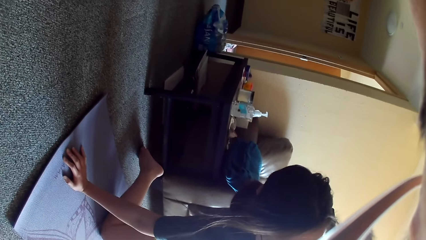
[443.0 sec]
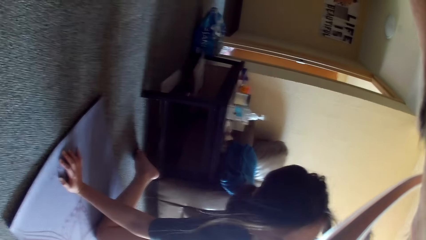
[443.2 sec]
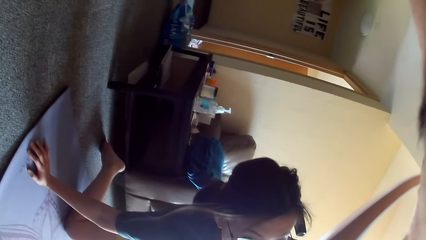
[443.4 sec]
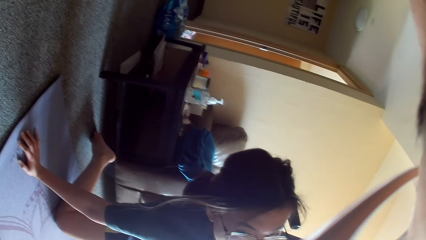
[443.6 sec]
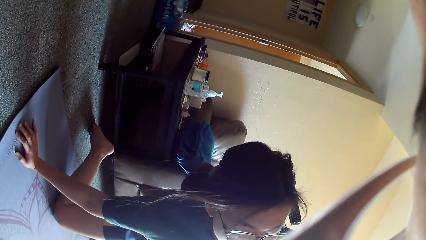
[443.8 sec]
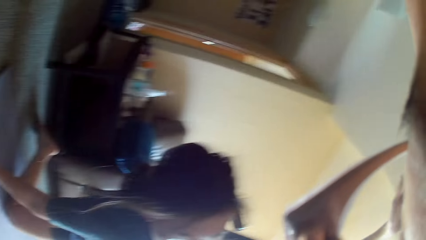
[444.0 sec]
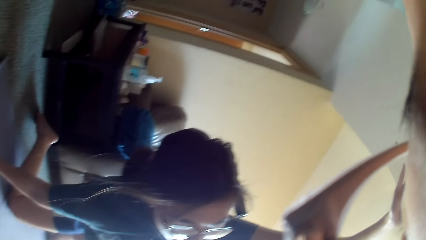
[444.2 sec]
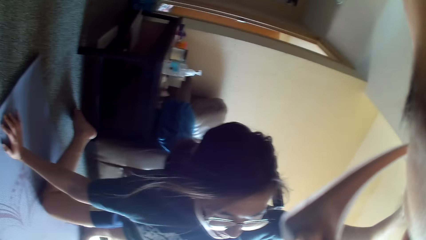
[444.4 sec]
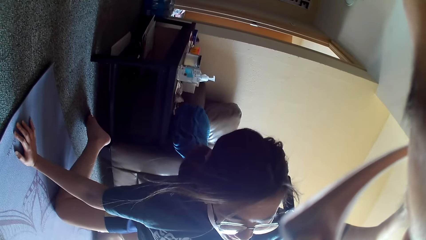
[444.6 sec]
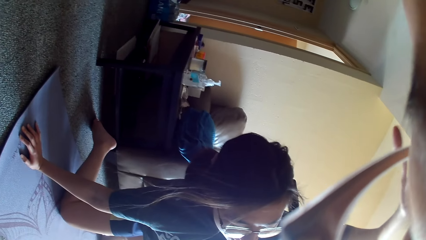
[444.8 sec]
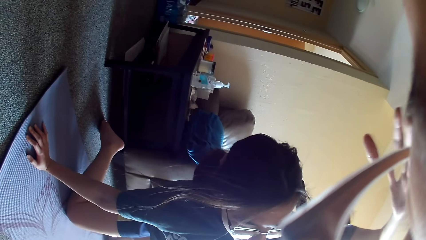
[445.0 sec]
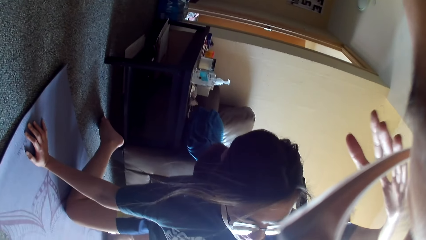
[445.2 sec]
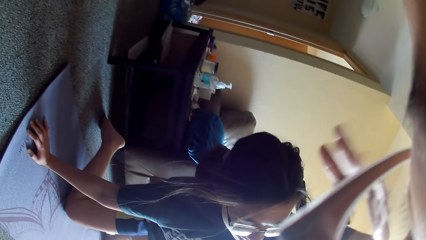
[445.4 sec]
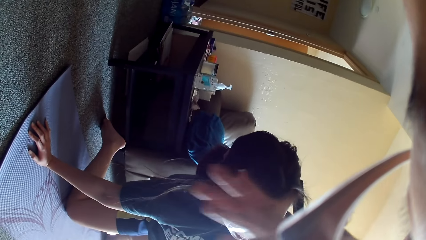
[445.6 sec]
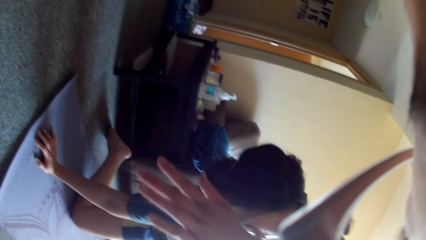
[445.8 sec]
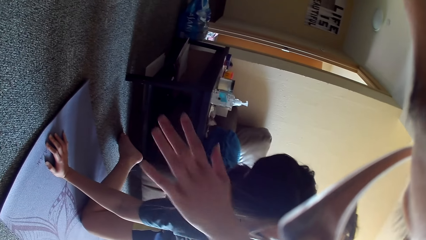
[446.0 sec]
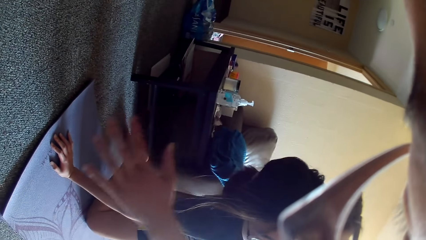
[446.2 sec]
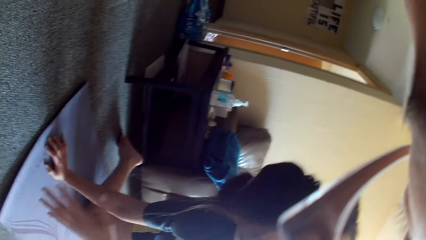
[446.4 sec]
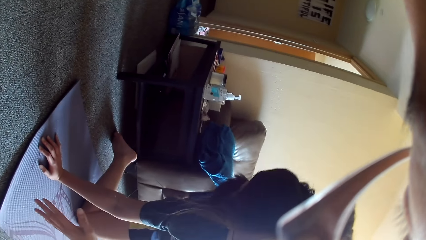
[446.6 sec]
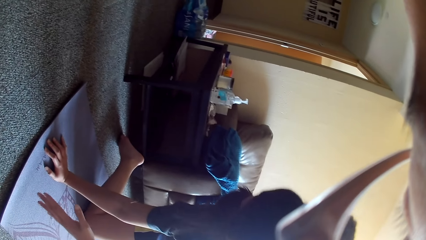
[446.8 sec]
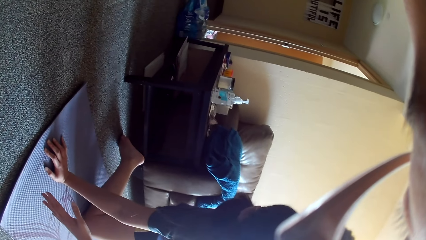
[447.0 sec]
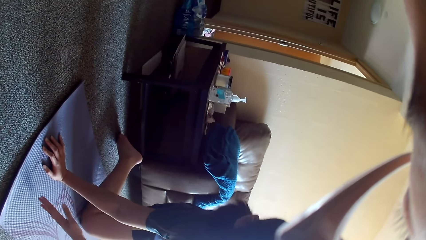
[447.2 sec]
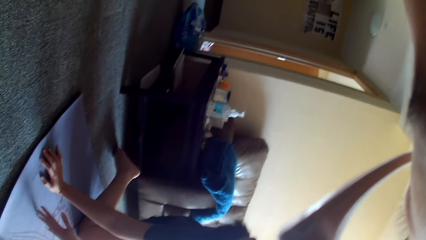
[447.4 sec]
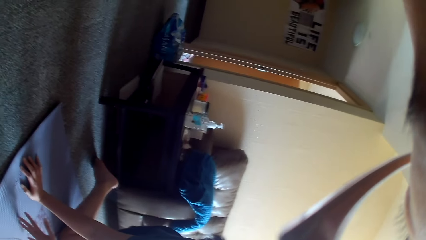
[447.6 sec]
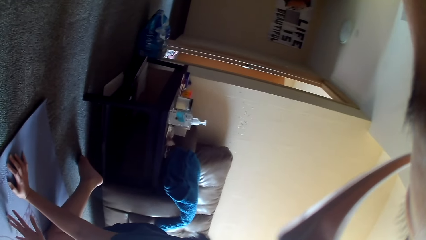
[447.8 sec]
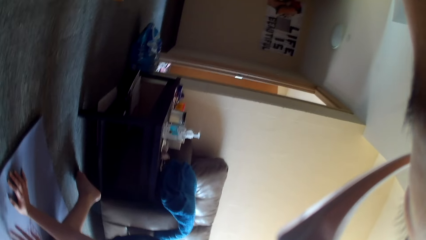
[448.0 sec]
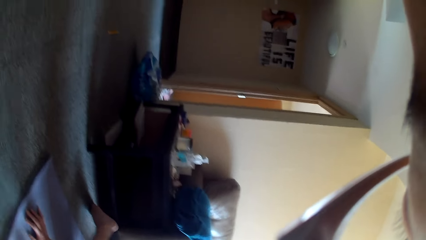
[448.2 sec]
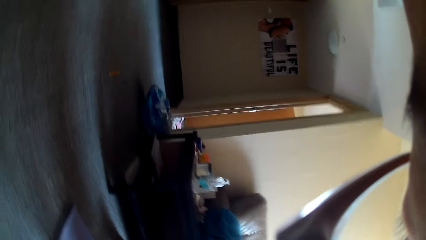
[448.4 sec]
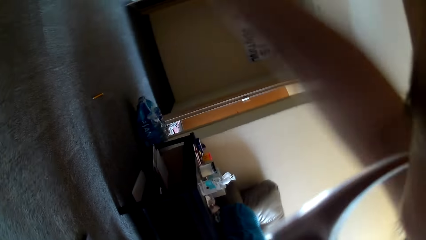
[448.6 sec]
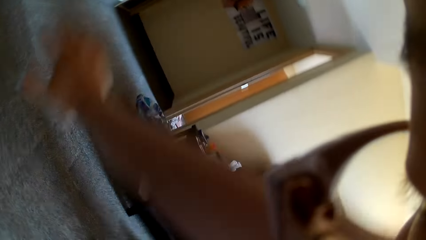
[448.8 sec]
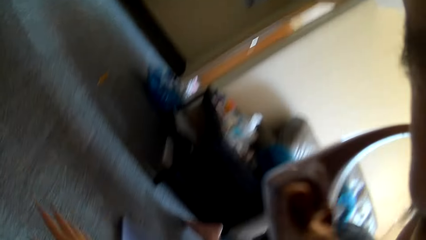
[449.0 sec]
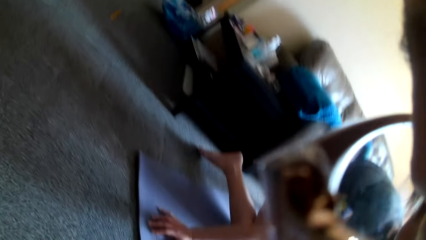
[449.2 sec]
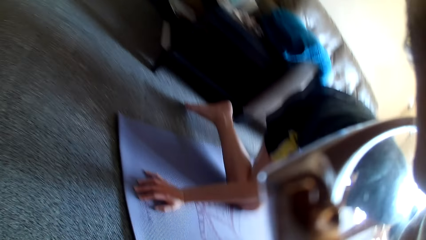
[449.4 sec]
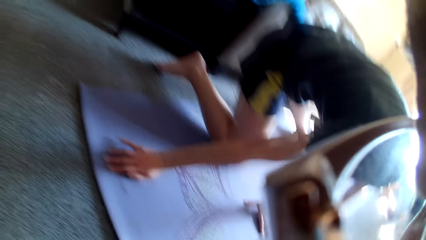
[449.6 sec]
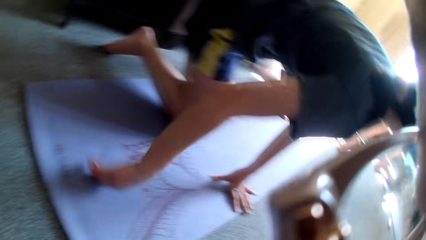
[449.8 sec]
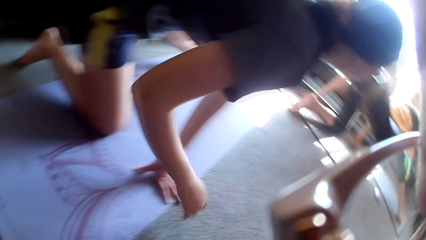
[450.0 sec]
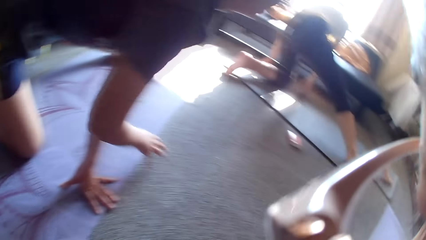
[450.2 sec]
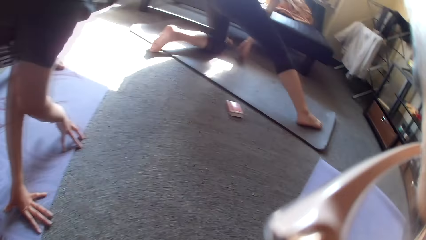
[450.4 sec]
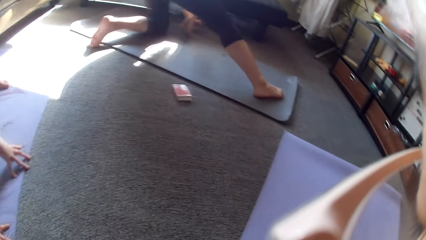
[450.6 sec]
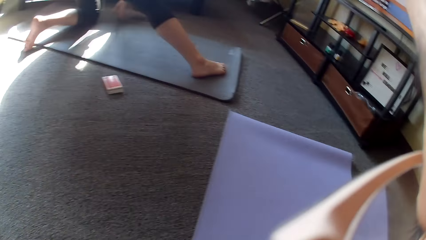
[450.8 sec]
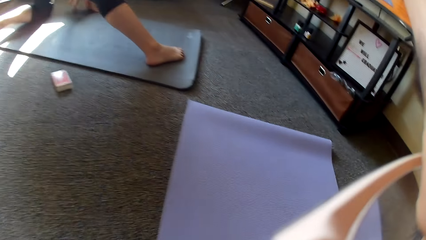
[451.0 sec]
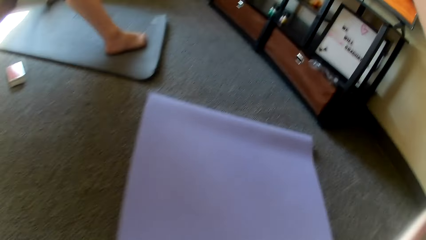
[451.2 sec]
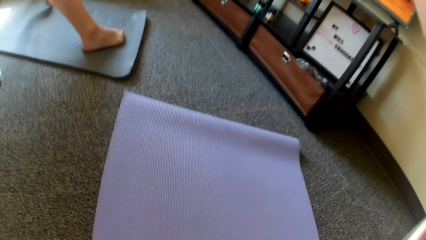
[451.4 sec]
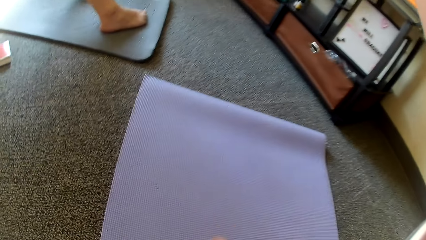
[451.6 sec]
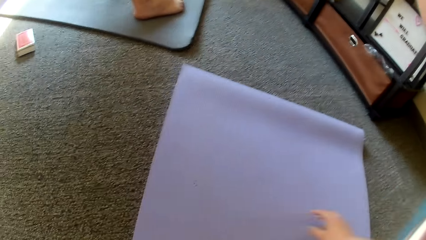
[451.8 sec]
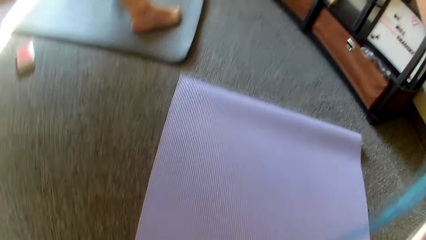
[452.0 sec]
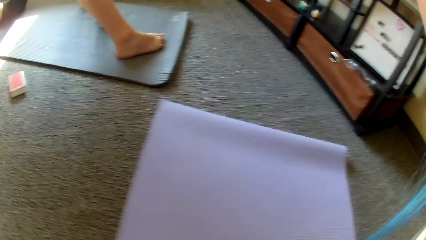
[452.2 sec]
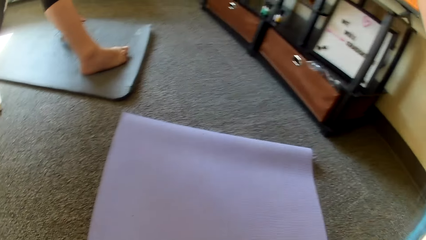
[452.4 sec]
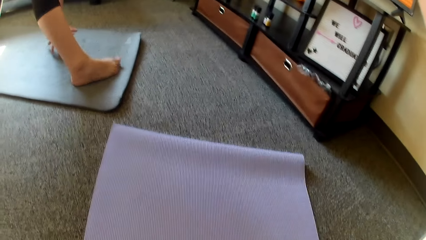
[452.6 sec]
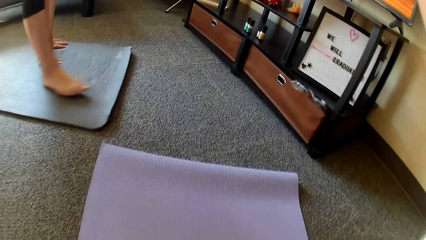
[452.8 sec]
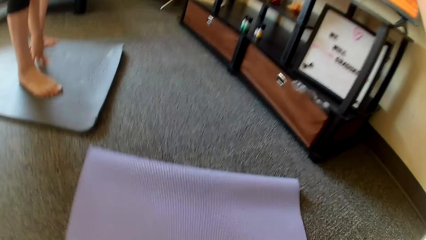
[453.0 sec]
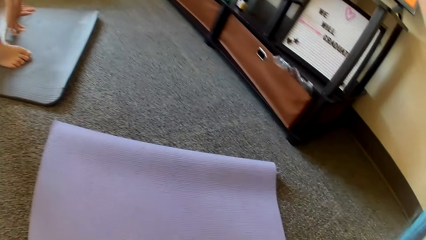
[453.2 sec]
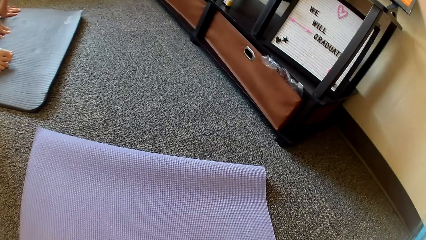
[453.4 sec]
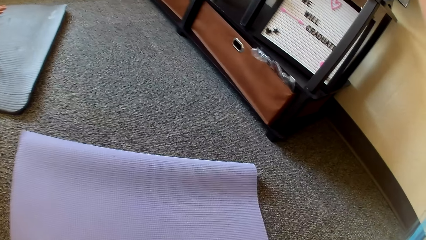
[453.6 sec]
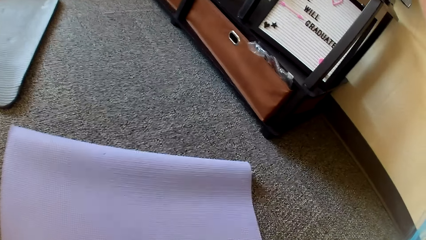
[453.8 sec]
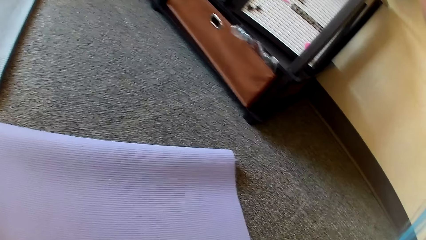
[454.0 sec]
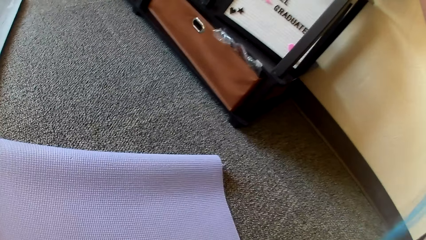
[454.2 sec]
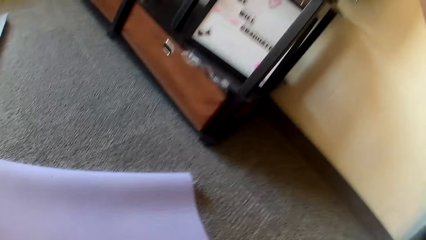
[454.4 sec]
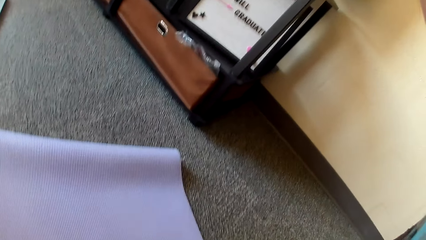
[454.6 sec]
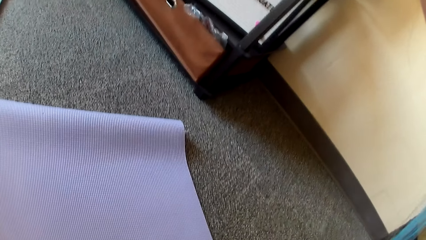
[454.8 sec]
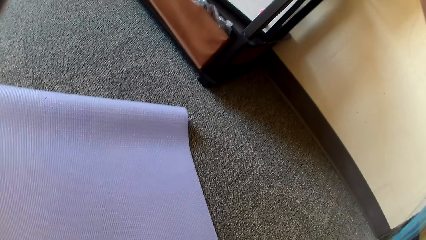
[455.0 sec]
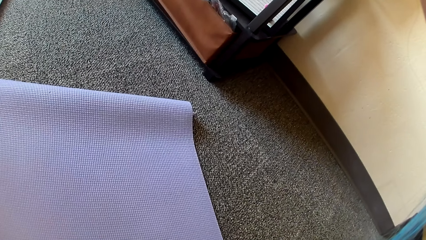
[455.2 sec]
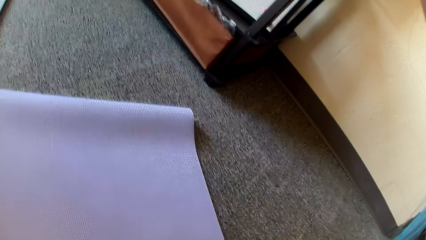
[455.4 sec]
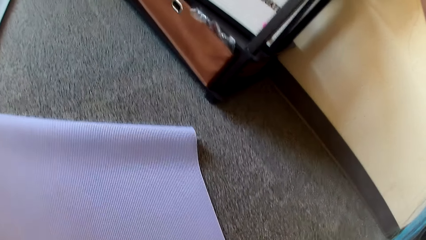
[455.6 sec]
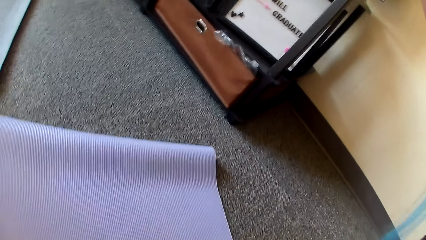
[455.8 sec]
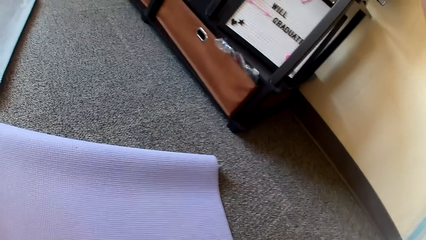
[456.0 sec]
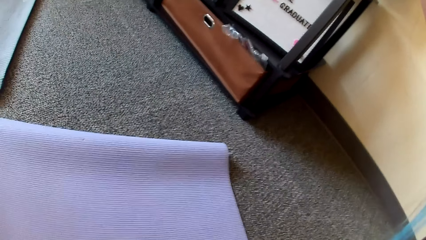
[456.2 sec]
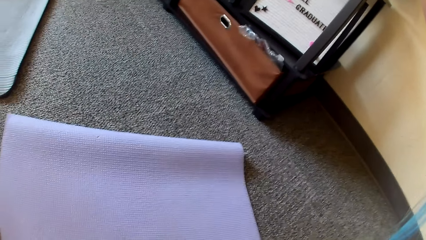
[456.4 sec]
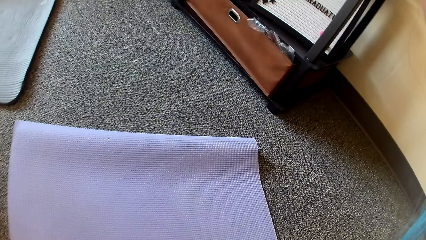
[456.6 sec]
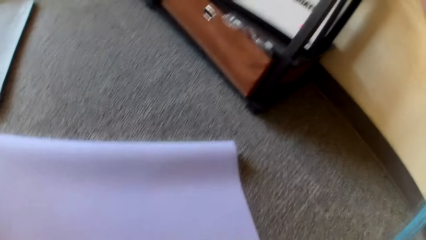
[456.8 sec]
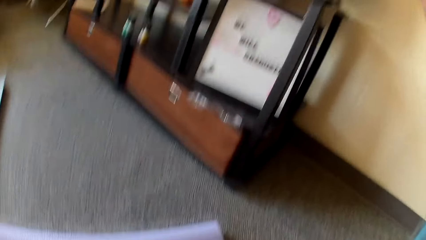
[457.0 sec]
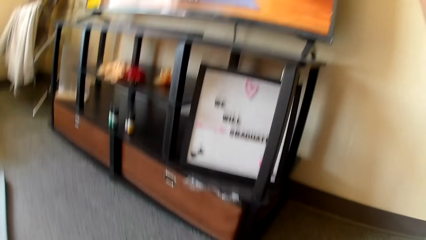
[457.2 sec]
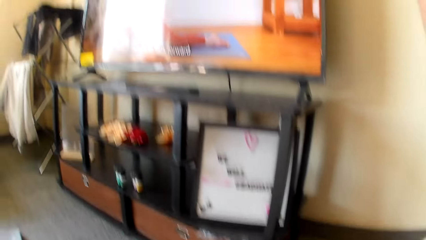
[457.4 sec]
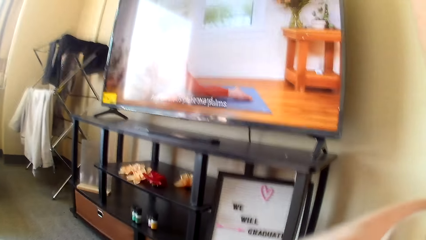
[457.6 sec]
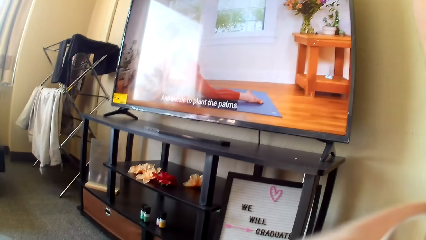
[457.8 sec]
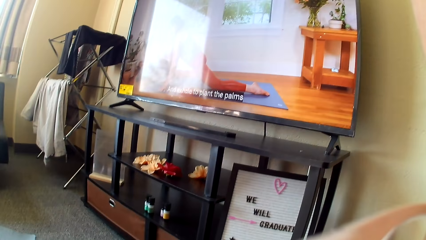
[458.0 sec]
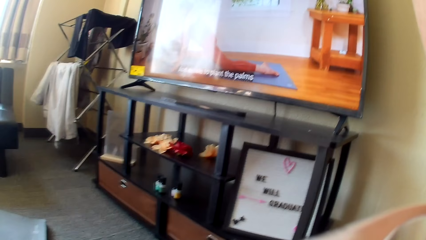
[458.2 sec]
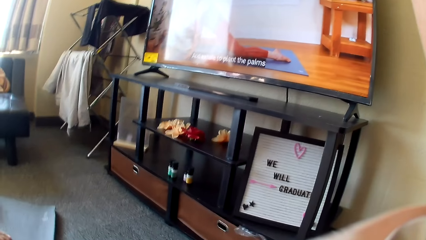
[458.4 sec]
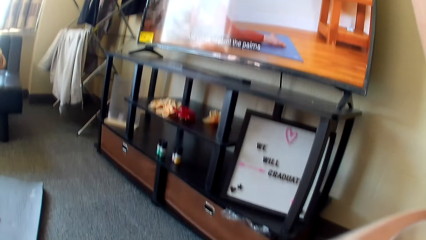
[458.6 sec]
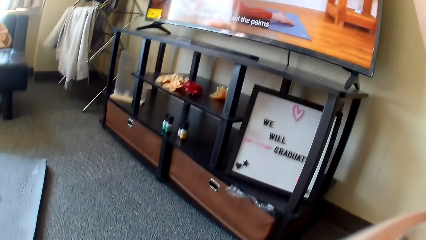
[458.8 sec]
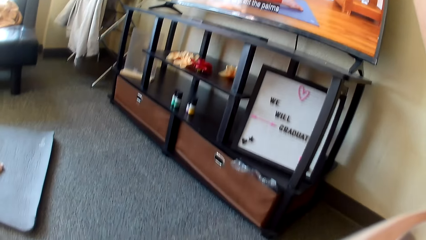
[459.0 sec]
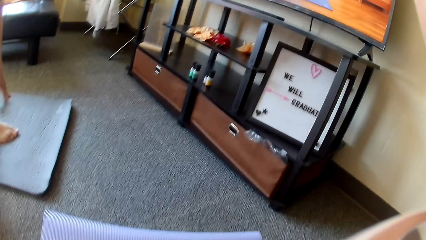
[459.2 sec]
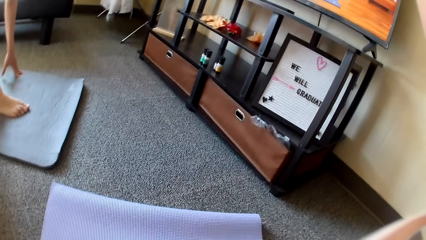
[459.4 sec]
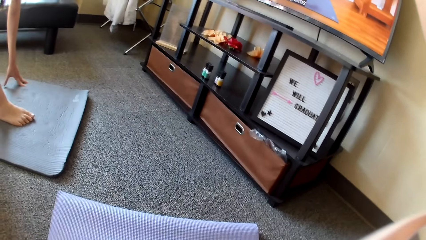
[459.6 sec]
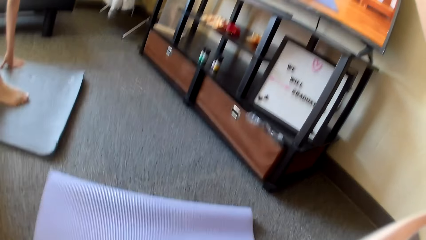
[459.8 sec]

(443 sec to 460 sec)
A lady stretches her hand. The camera wearer puts her hand down. The lady puts her hands on the mat. Another lady moves her leg. The camera wearer looks at the TV. She adjusts the camera.
